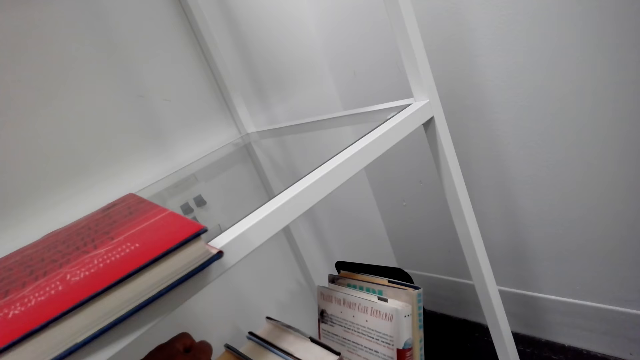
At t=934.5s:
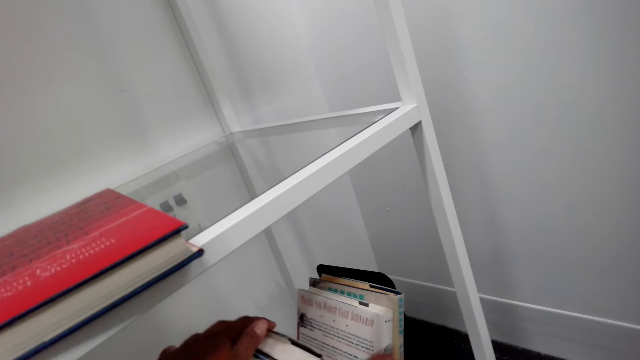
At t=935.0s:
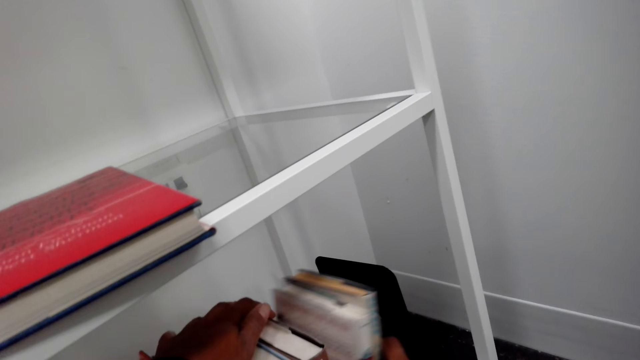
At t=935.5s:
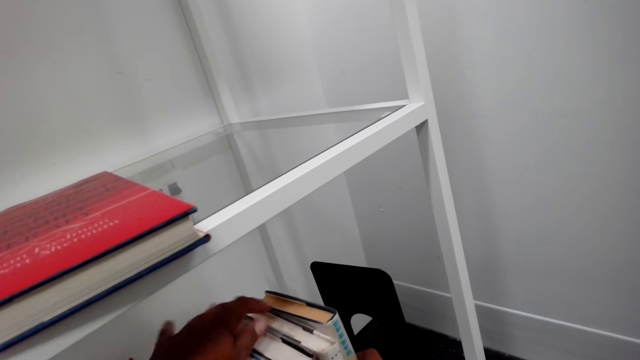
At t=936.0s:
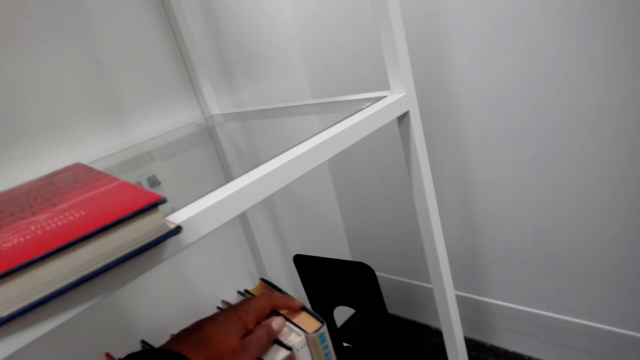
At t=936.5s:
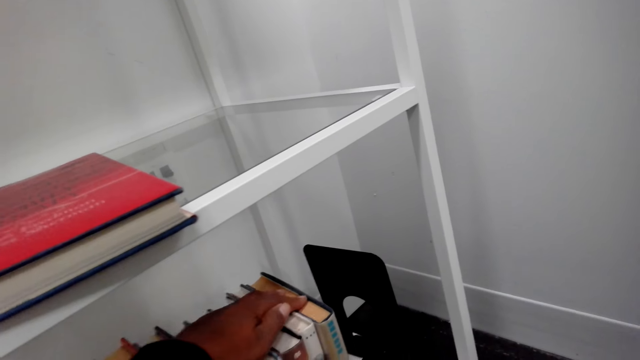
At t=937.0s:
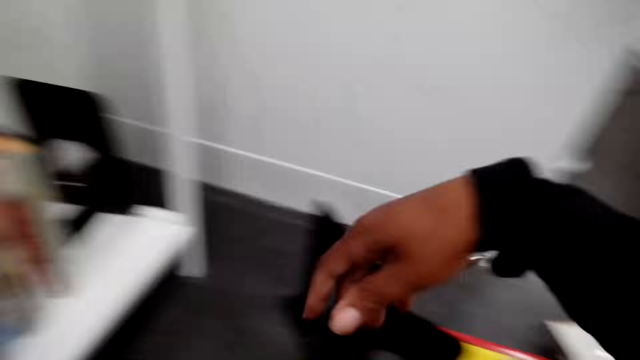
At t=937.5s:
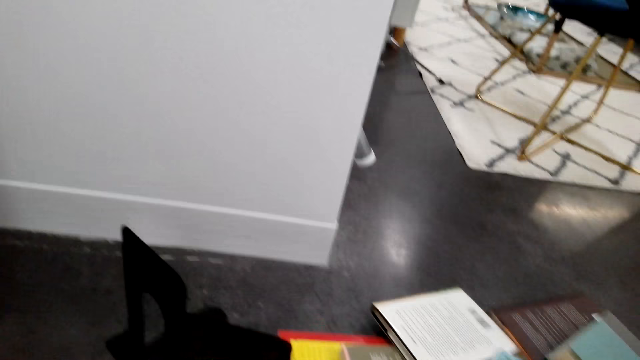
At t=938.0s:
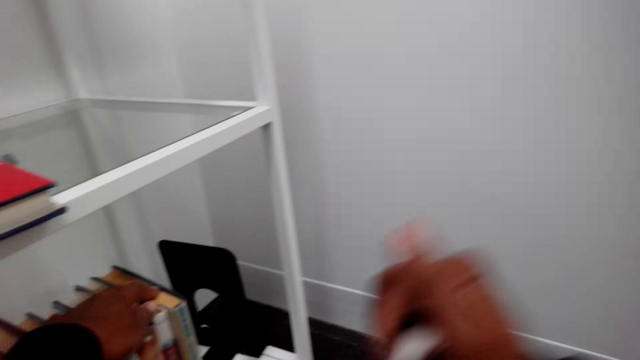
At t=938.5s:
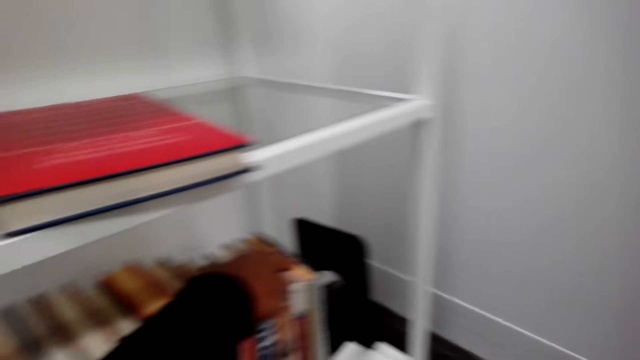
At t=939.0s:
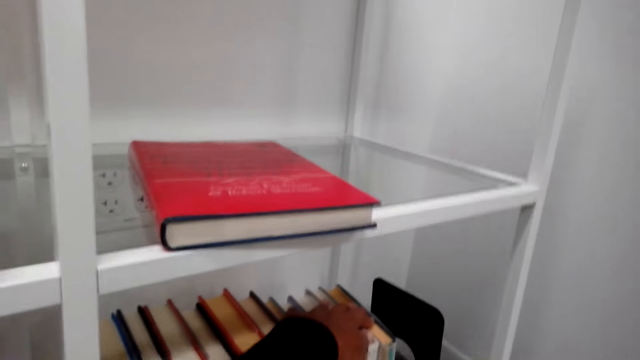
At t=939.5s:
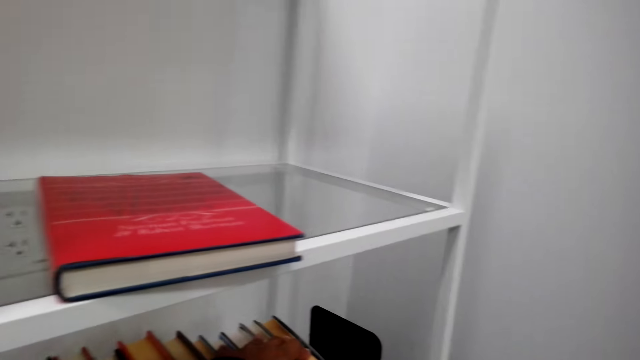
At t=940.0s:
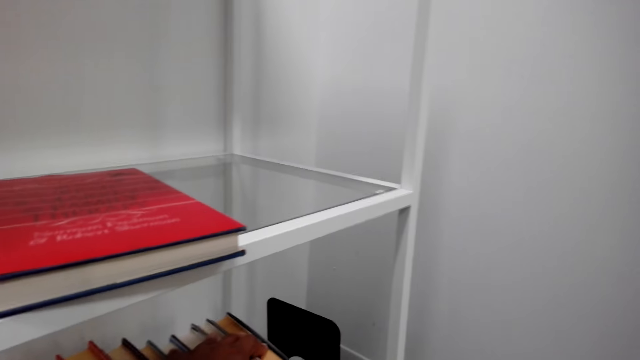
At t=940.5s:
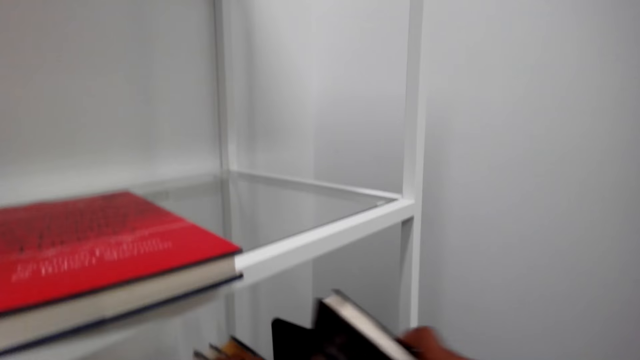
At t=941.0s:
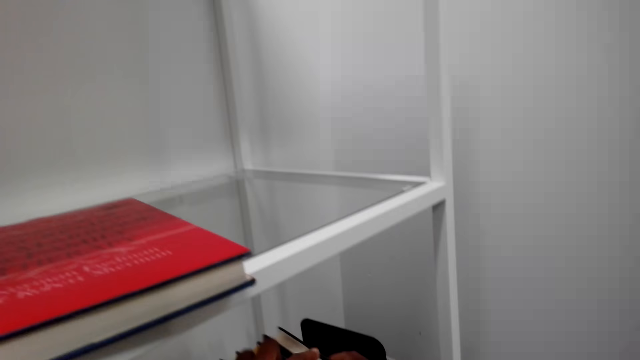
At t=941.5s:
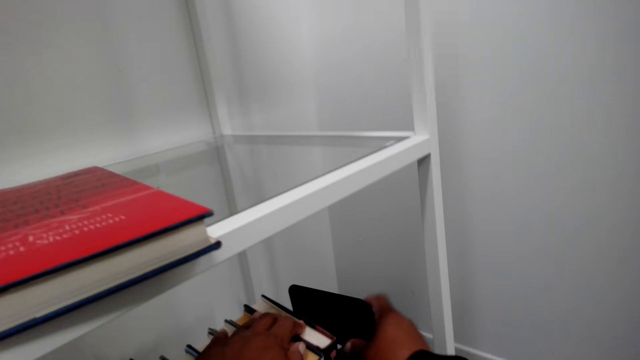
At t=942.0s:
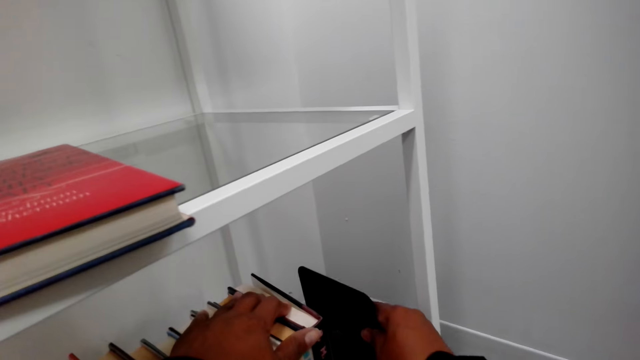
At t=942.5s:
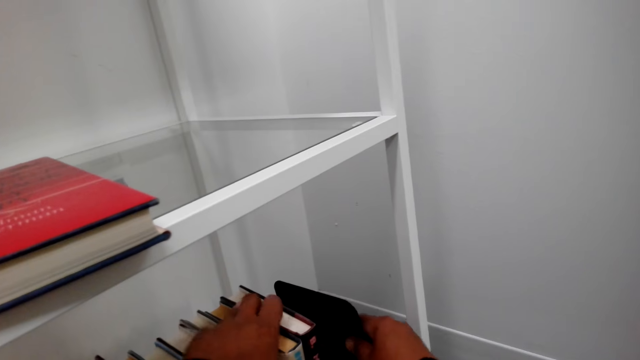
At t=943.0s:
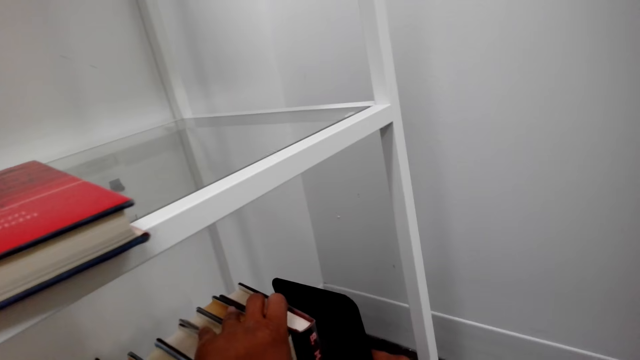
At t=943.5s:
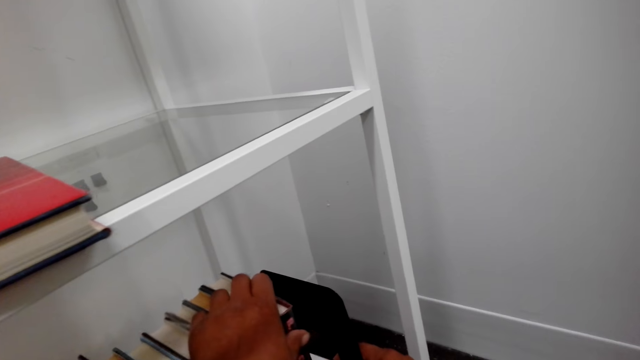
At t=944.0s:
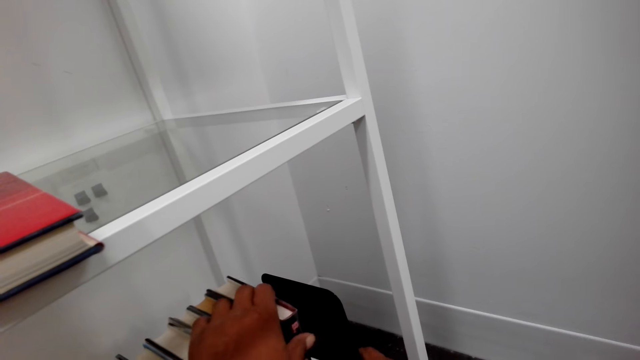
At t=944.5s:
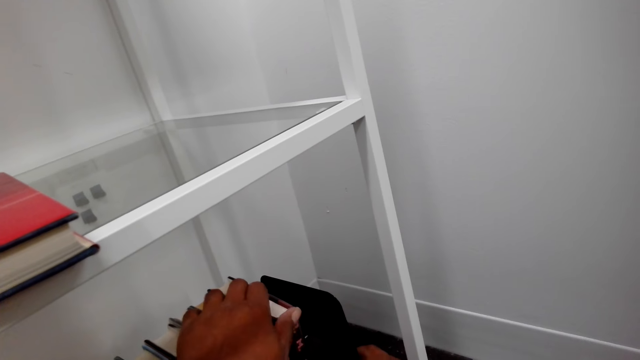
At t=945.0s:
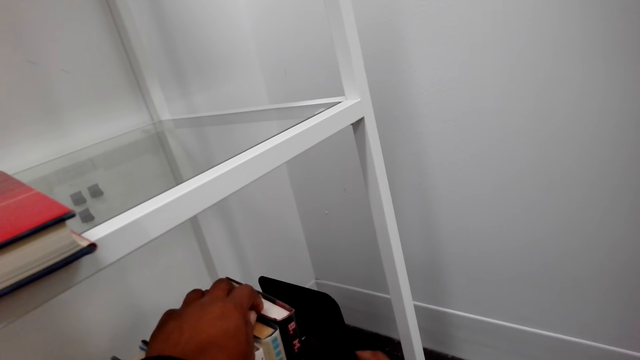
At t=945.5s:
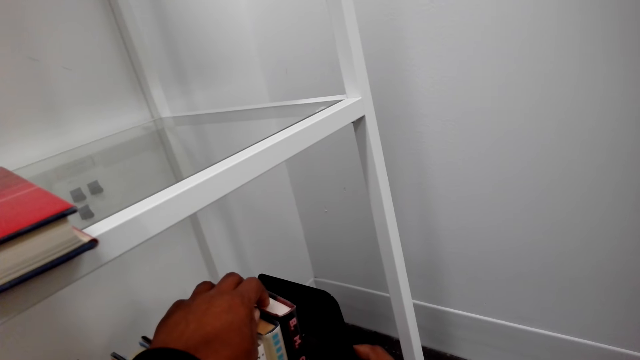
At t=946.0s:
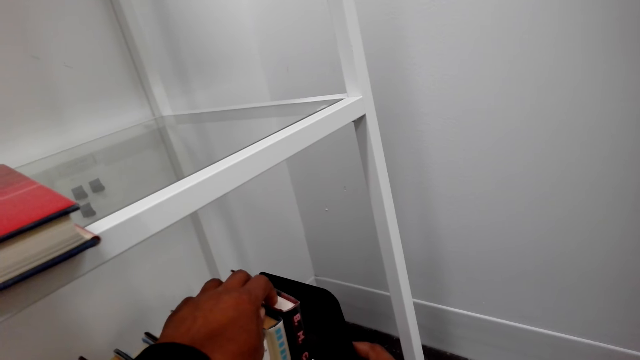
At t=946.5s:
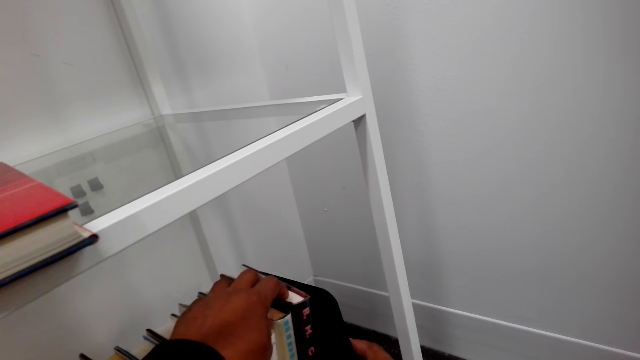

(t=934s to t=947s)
The camera wearer adjusts the arrangement of books. They do something. They put the book in the shelf. They fit the holder to the books.

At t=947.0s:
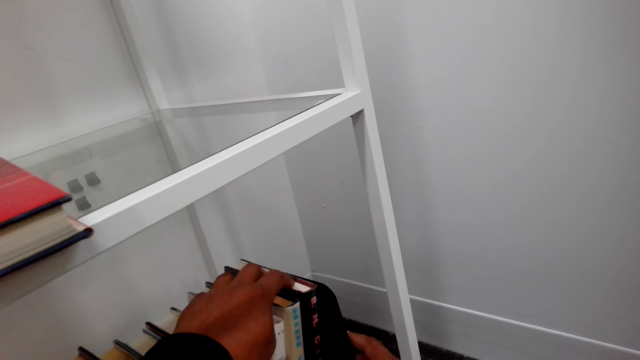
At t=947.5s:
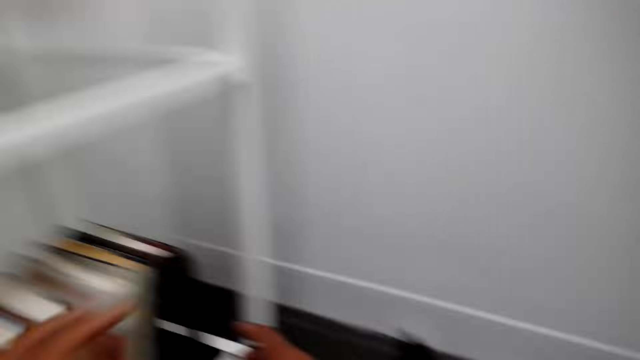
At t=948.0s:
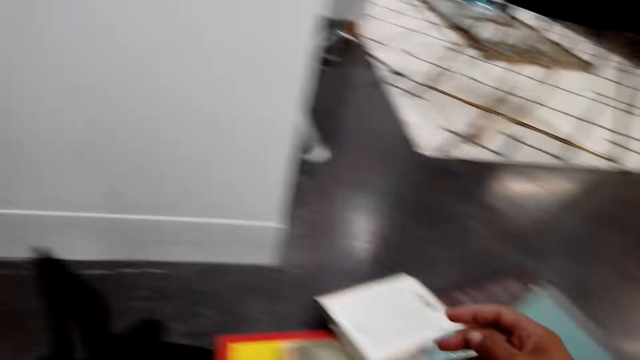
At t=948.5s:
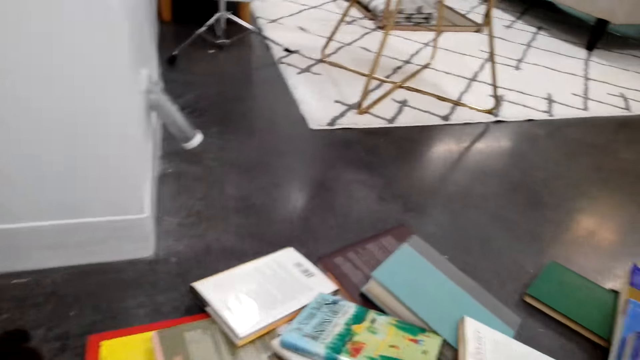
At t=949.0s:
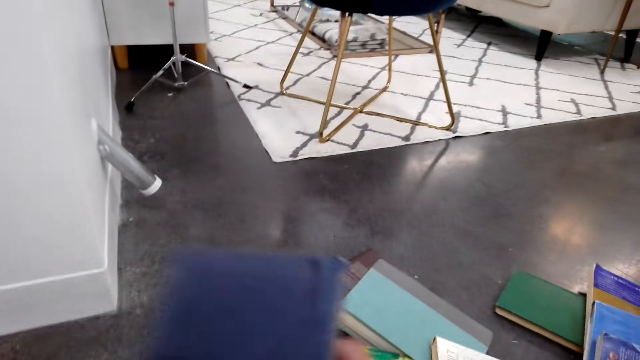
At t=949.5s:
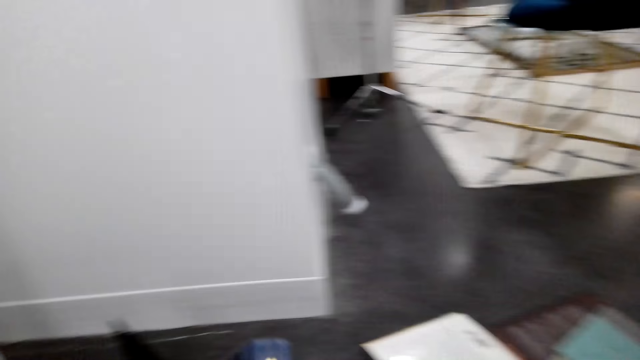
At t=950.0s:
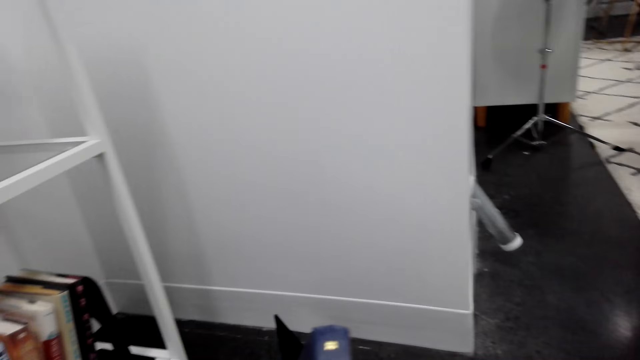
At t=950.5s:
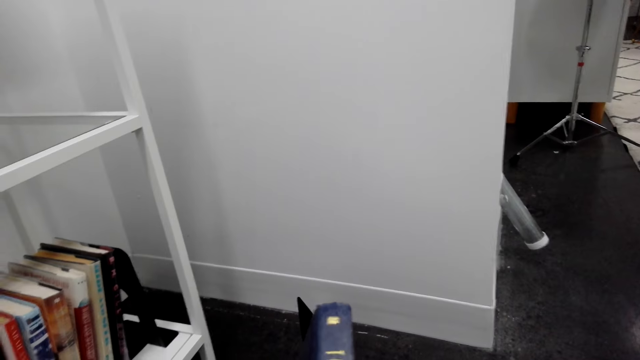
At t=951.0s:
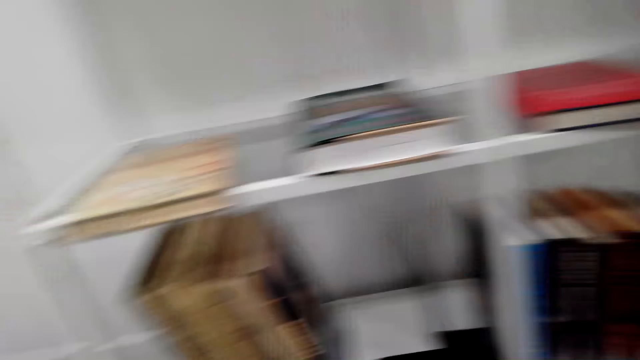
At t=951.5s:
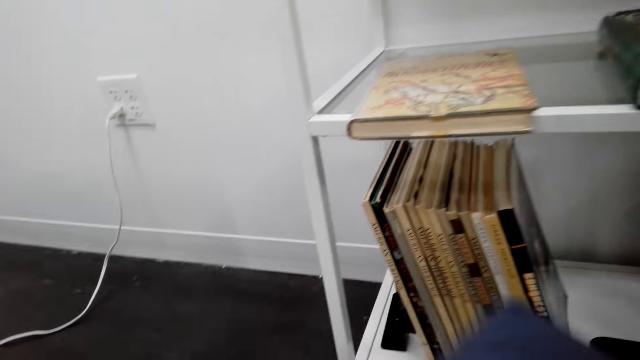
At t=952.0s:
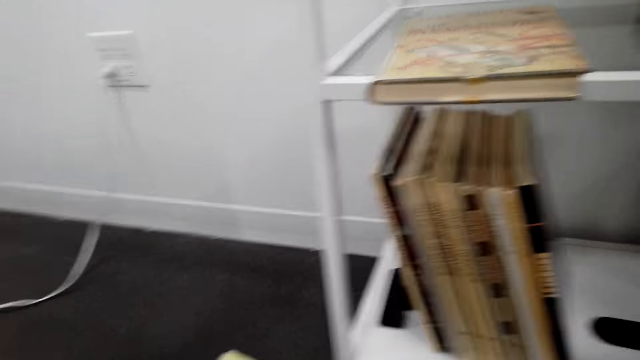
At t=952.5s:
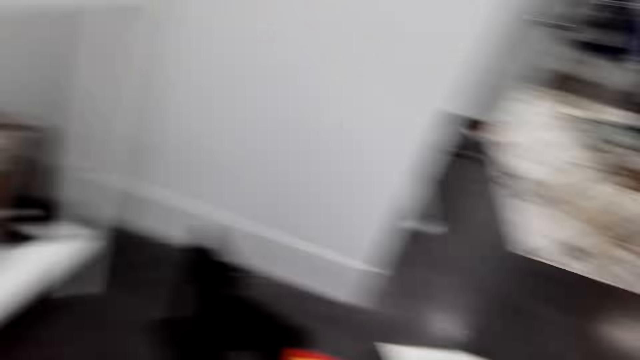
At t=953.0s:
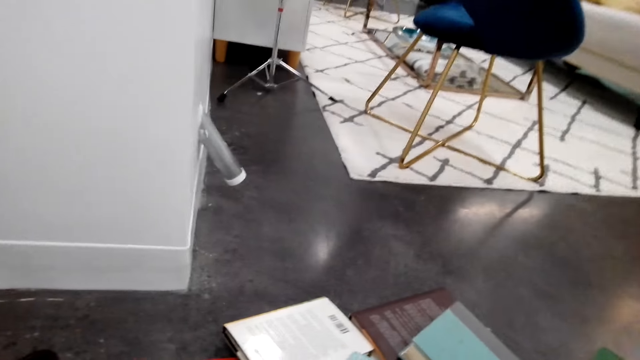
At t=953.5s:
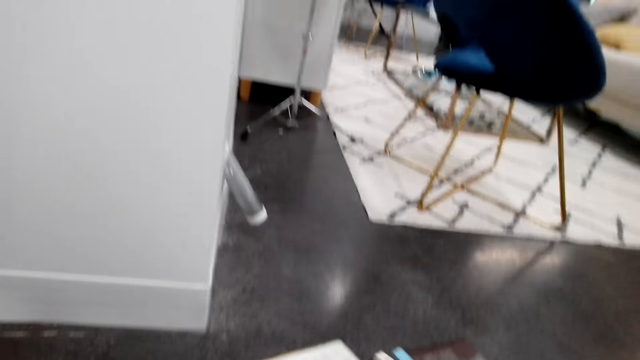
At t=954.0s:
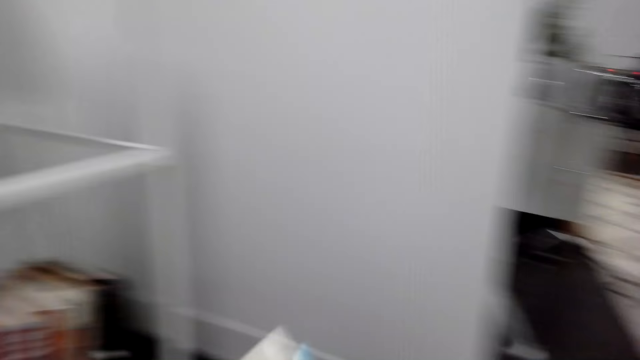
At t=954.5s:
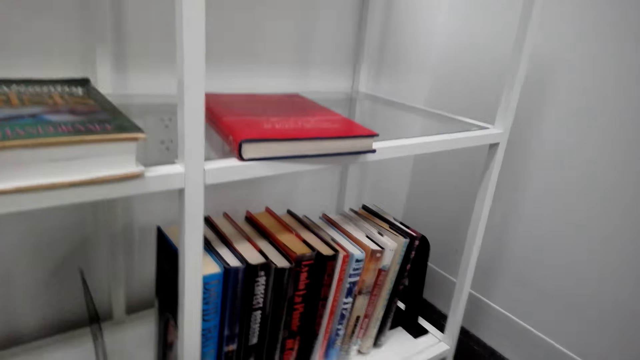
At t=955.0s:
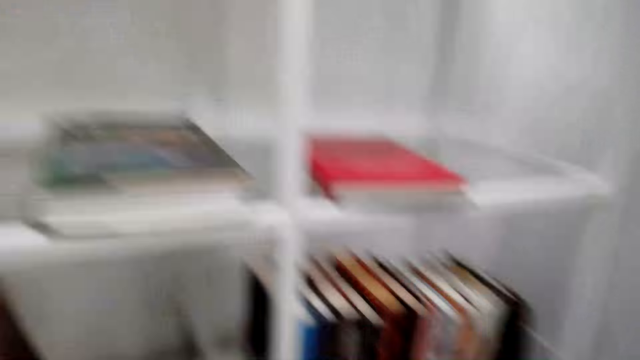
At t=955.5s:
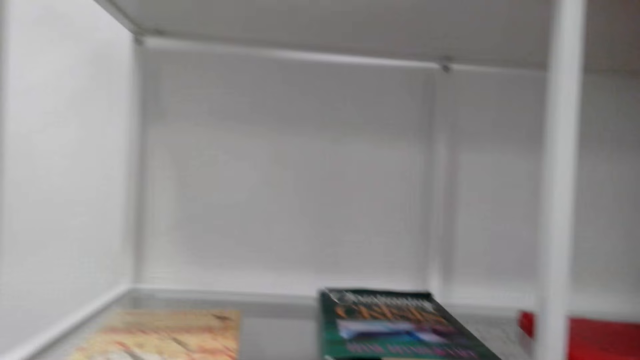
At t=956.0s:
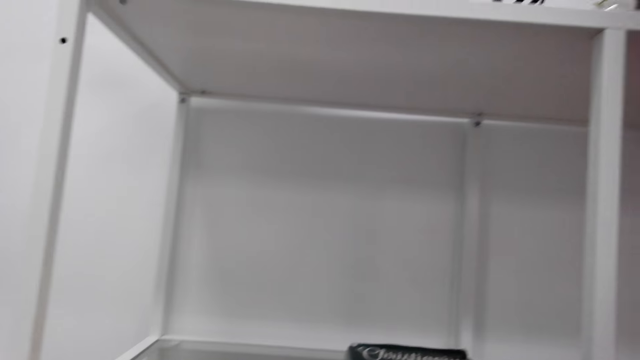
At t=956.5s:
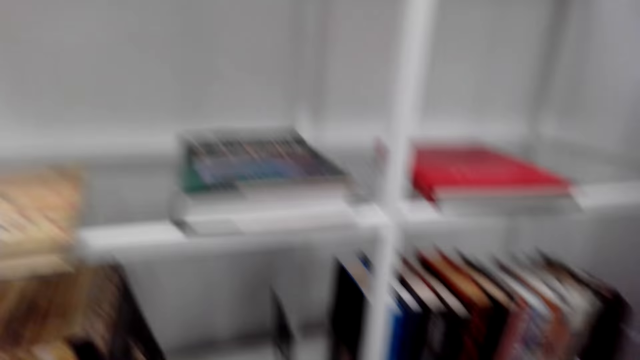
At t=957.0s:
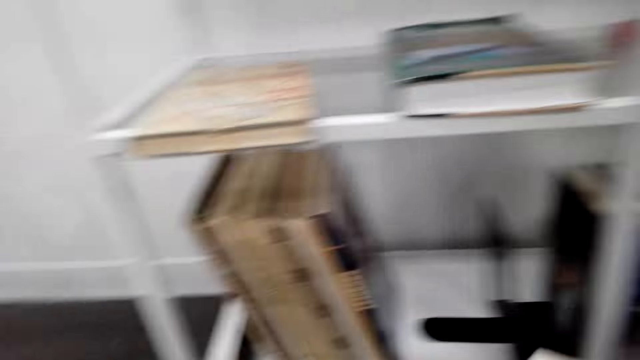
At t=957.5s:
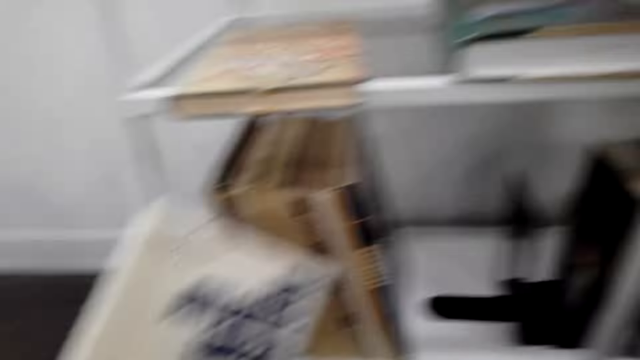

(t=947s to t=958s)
The camera wearer takes a book on the floor. They move the book aside and move another aside. They do something. They take a book on the floor. They look around.
